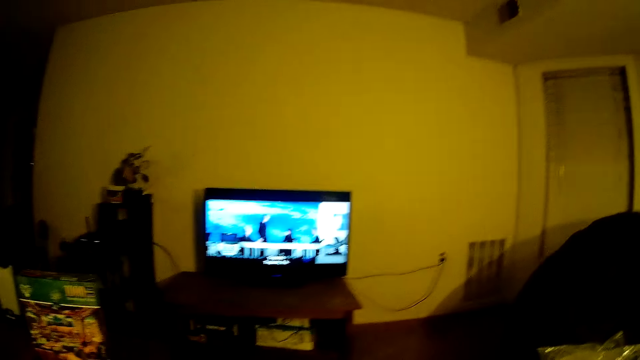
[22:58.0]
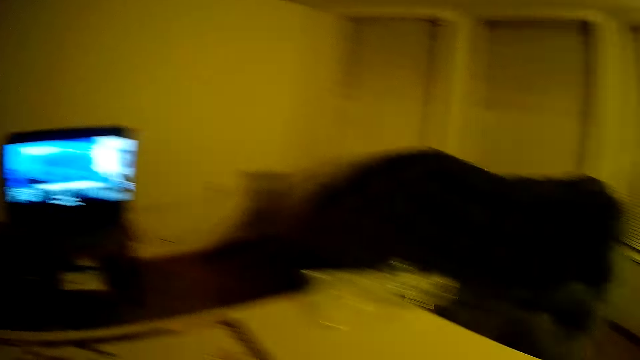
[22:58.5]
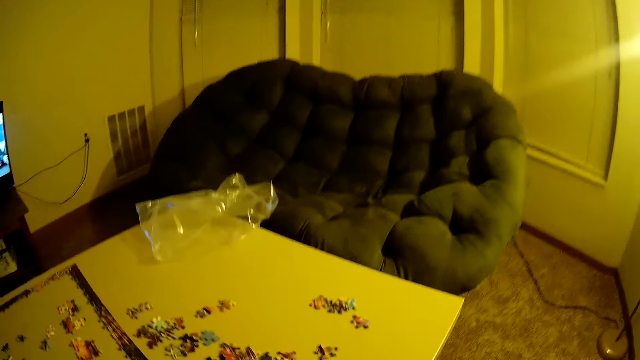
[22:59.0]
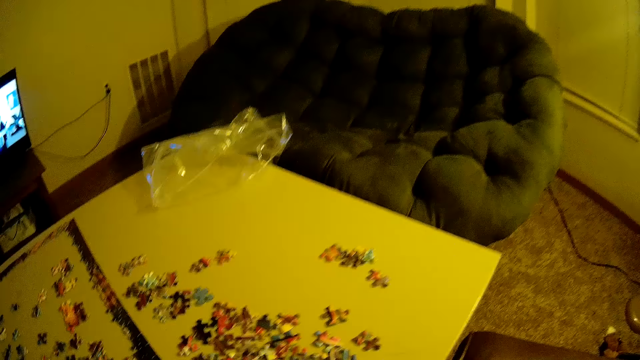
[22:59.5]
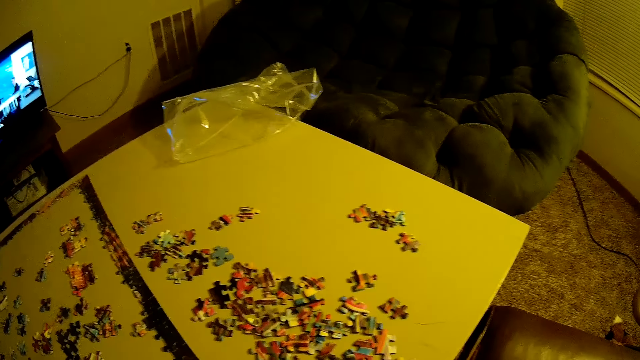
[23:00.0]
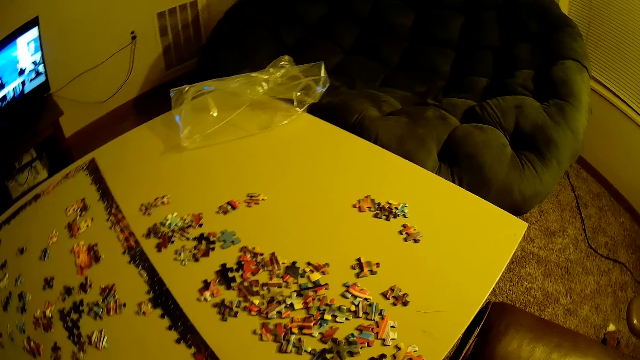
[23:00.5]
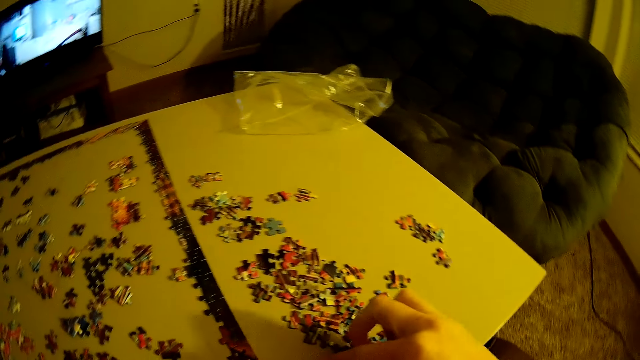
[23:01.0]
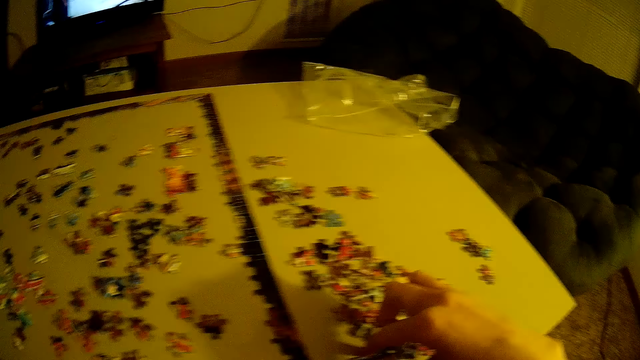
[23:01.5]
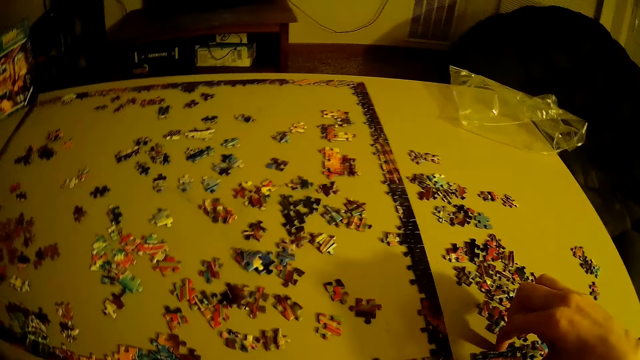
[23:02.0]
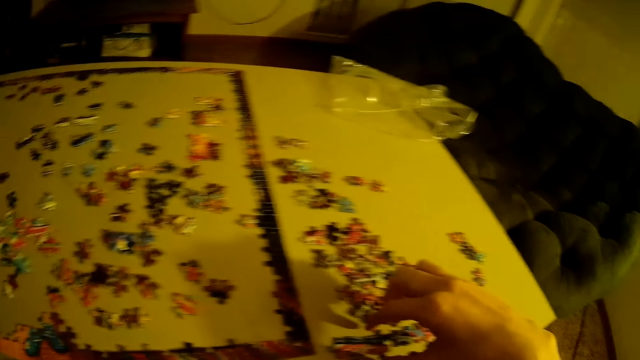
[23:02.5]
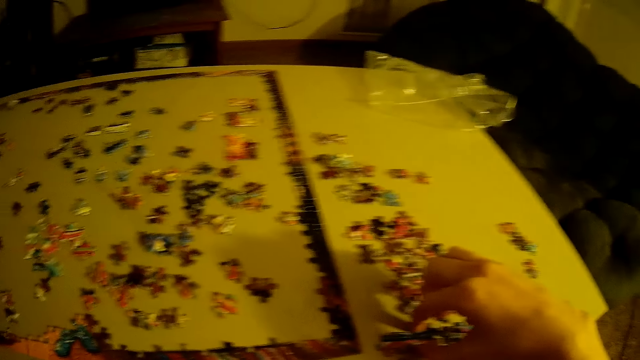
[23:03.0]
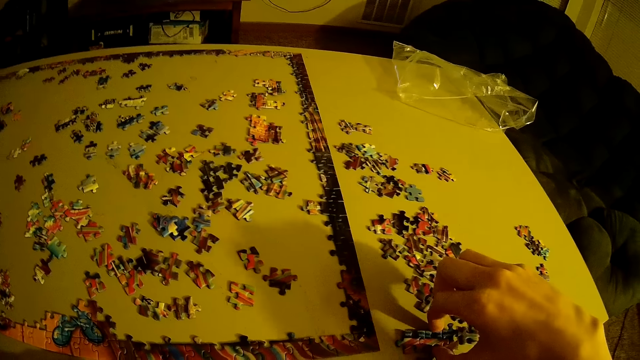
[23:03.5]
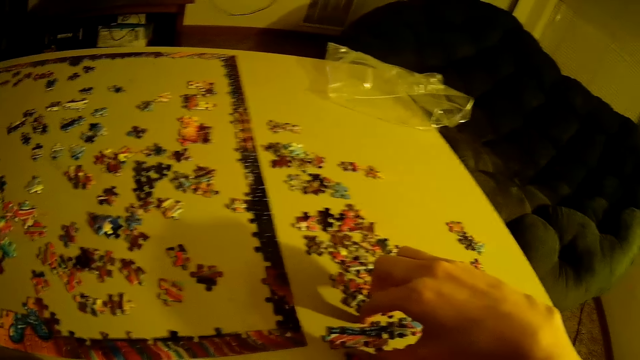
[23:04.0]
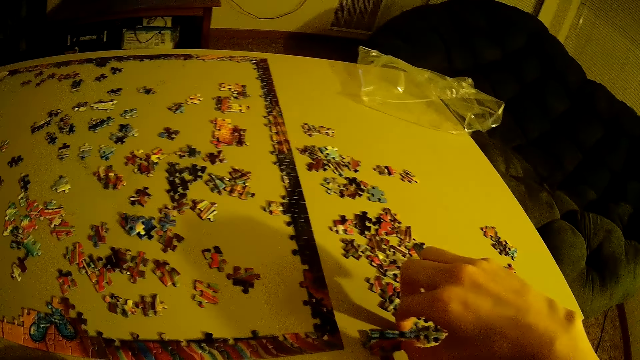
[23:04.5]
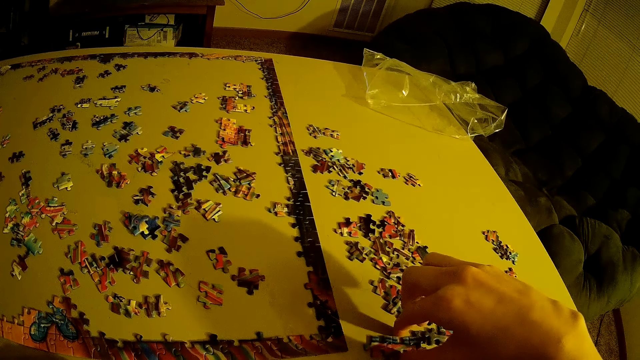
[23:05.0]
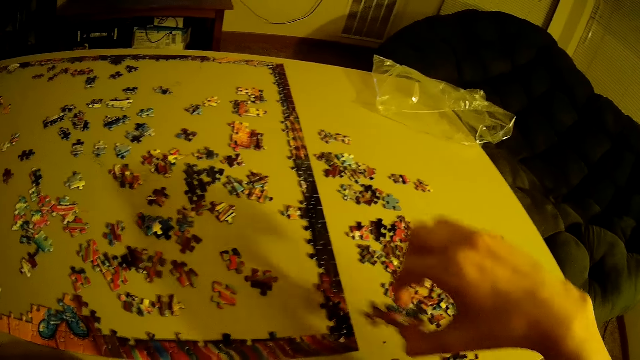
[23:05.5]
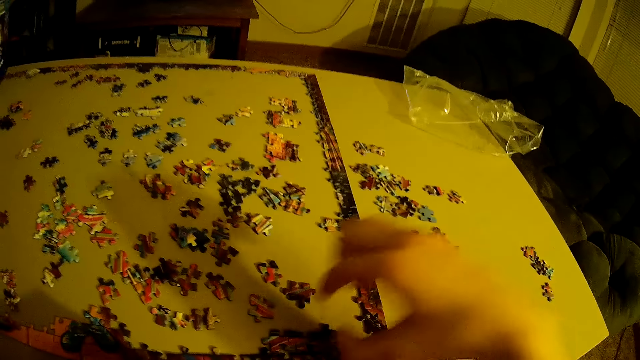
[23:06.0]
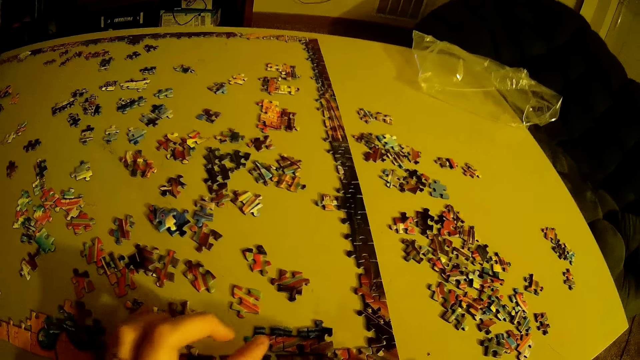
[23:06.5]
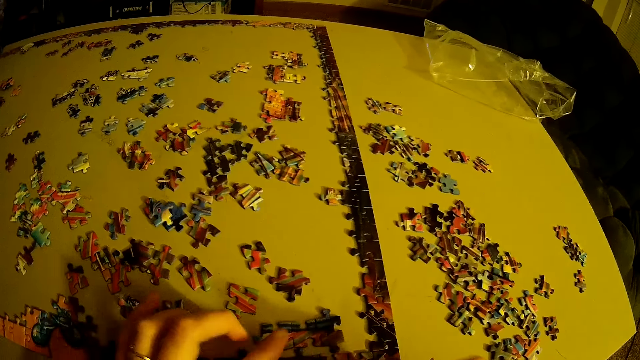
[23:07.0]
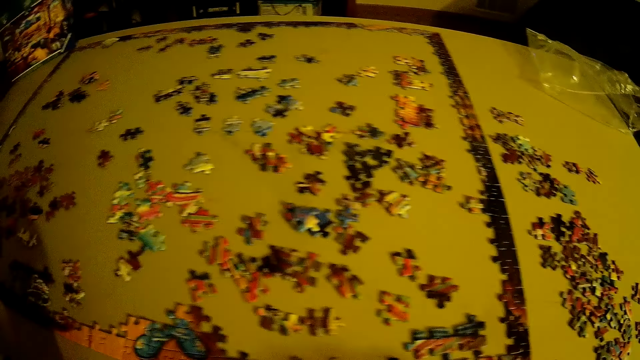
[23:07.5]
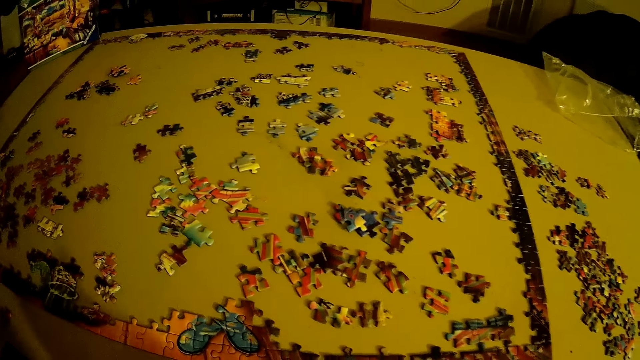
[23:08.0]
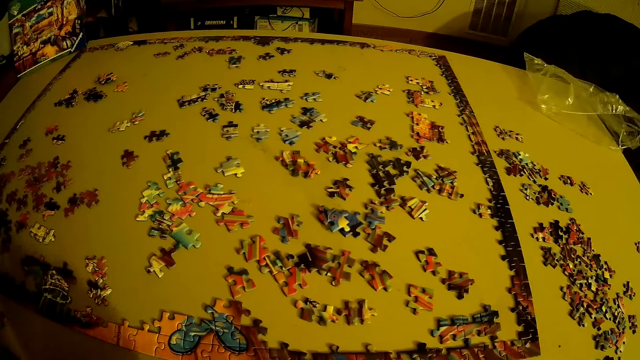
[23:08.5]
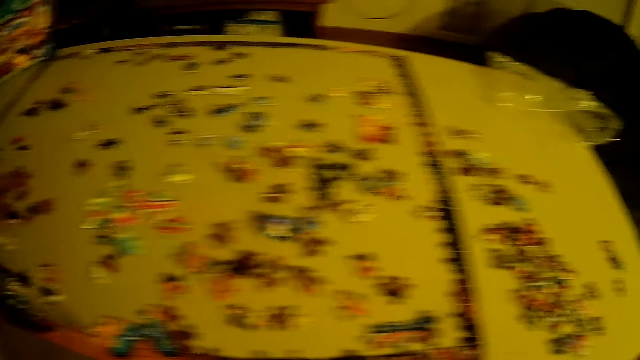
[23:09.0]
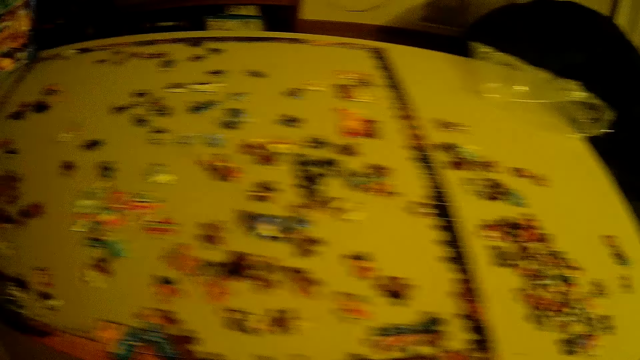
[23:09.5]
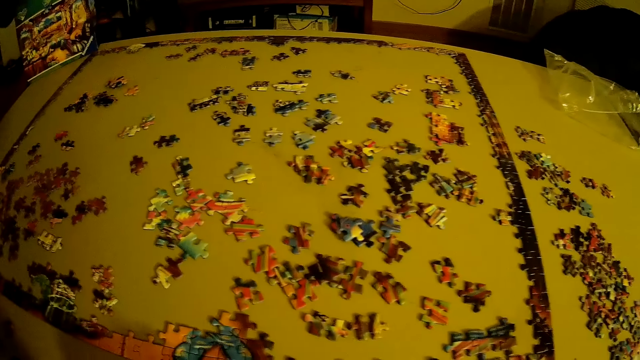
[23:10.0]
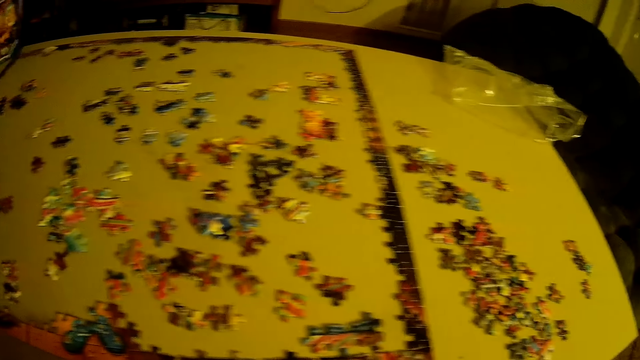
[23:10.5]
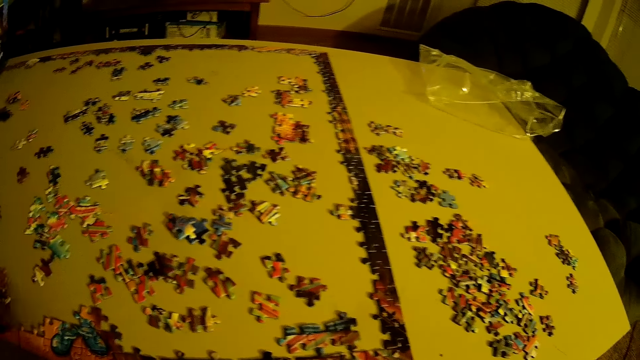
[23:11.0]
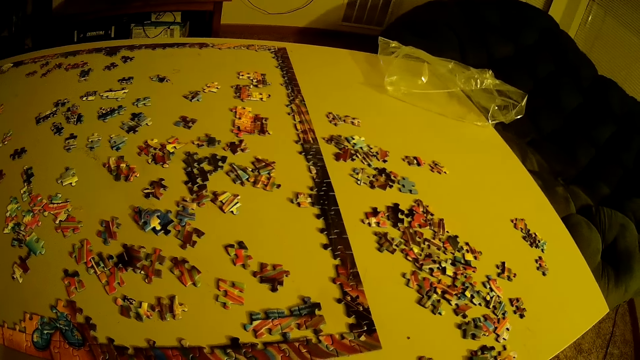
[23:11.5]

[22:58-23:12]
The camera wearer picks up beads. They arrange the beads. They arrange the beads again.

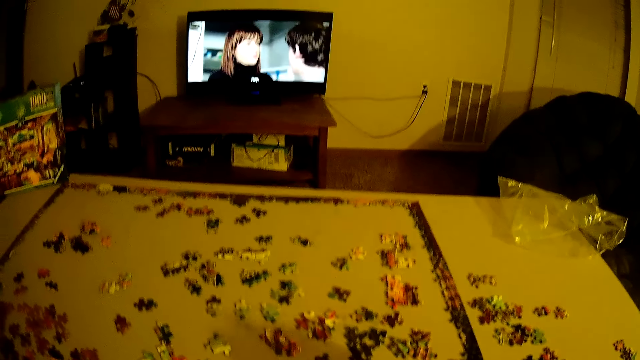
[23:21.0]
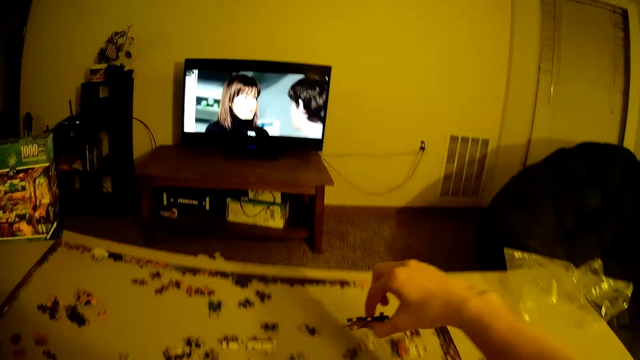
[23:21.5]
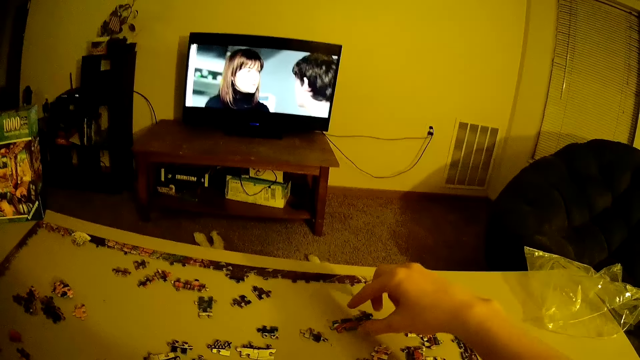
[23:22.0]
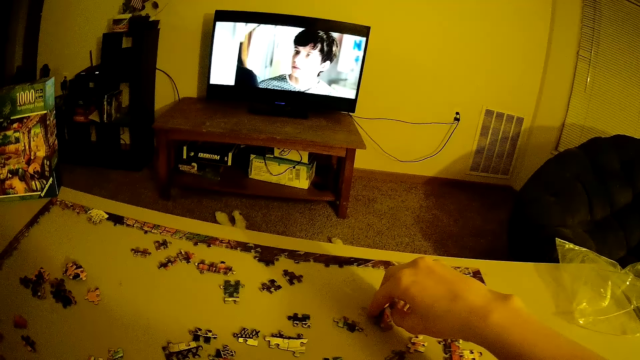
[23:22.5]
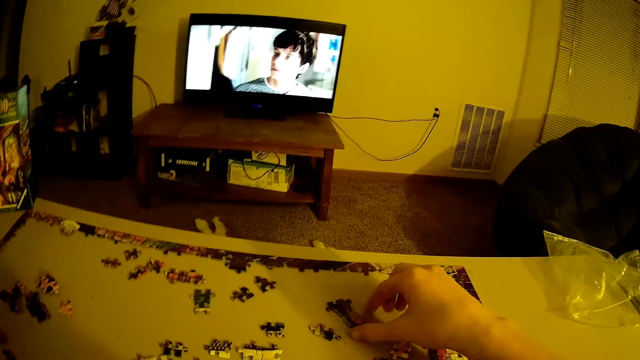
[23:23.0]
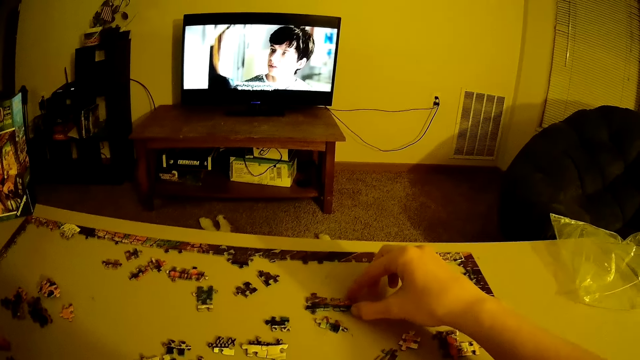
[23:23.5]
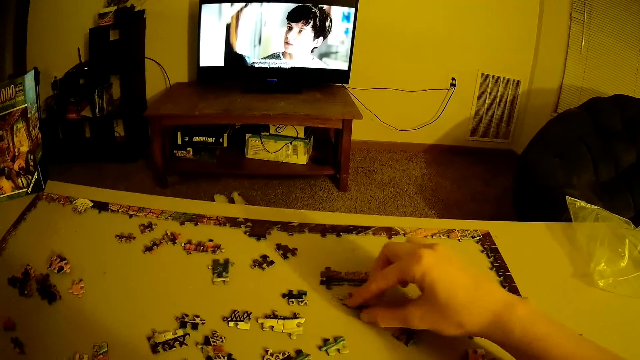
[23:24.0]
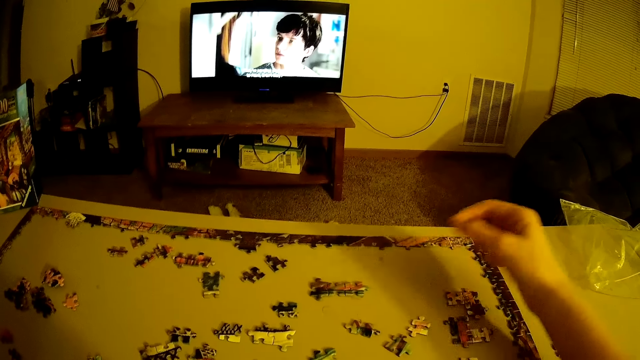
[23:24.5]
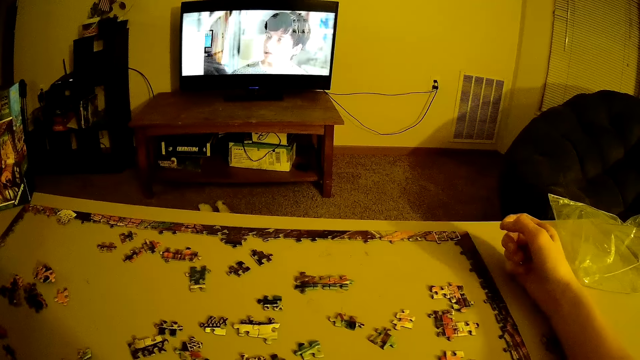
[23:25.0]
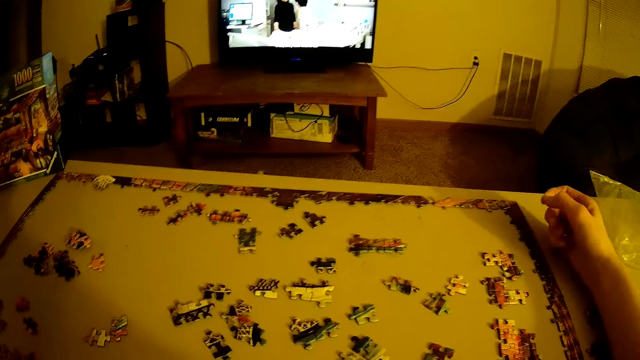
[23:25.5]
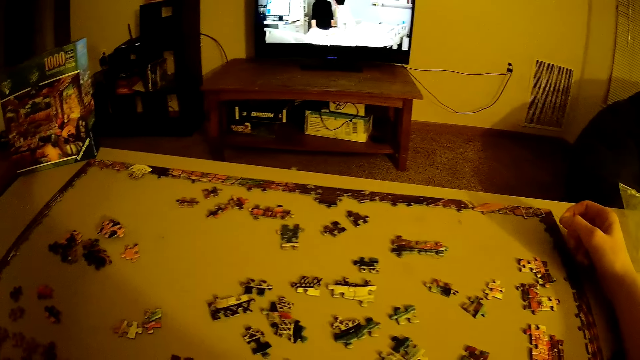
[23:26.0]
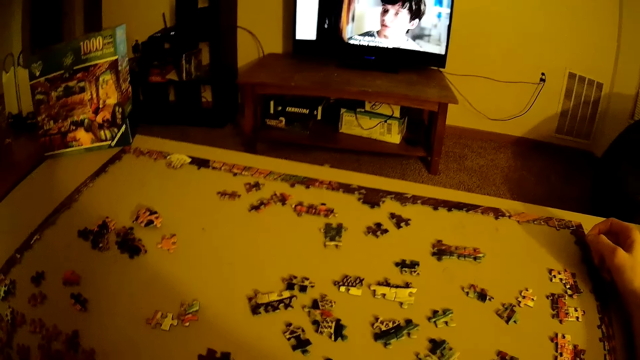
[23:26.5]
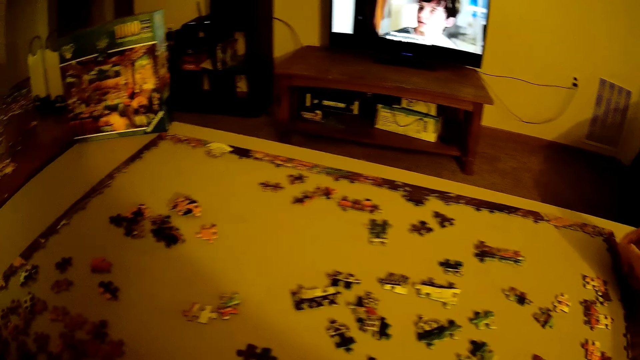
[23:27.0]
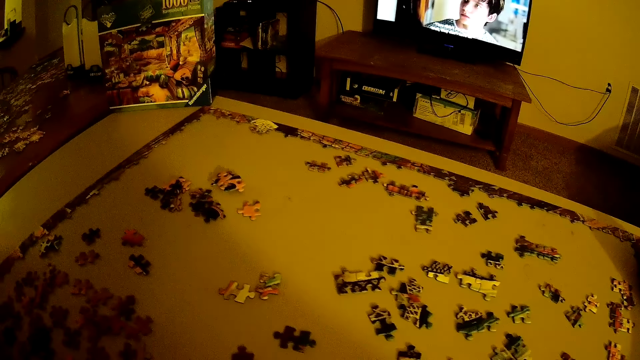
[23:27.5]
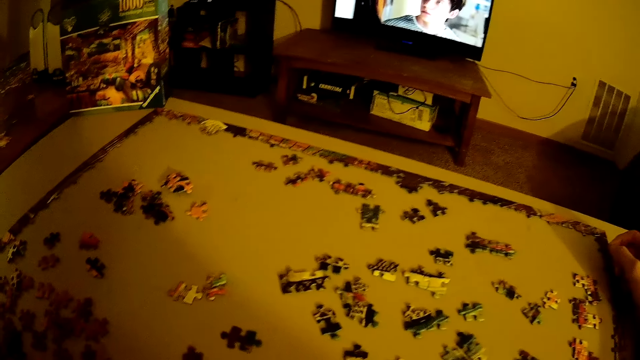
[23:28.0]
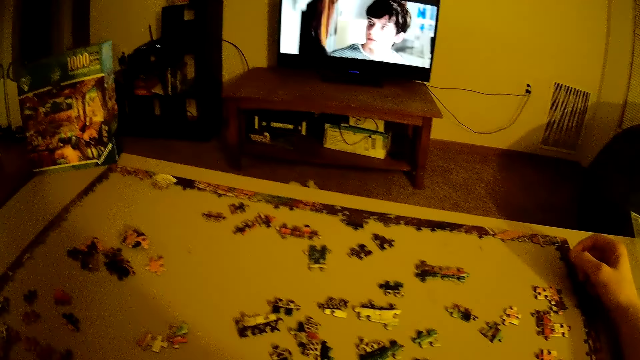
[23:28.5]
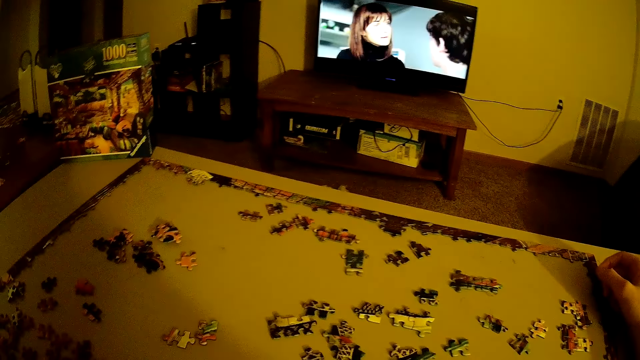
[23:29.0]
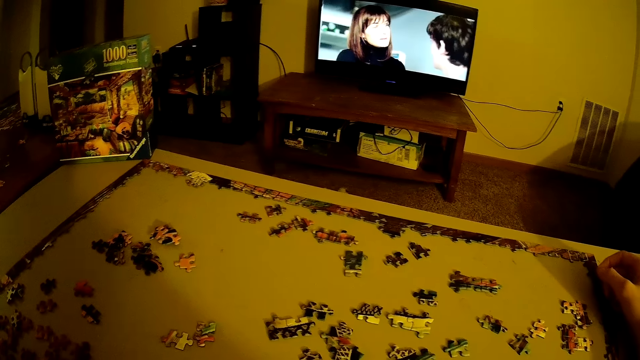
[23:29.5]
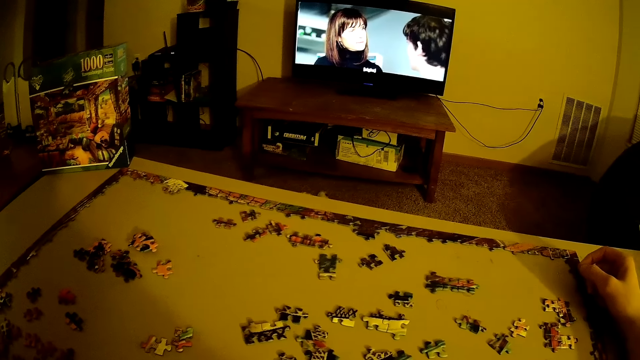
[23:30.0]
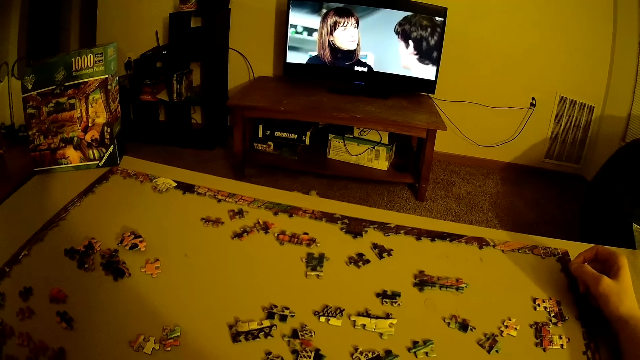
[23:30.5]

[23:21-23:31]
The camera wearer moves beads. They look at the puzzle.
